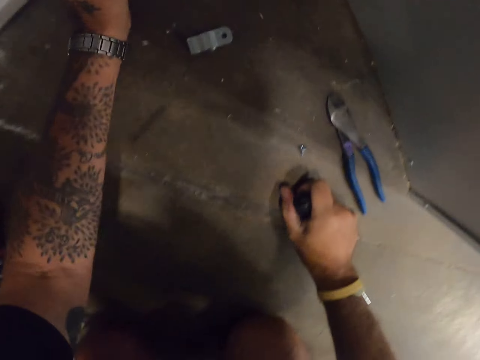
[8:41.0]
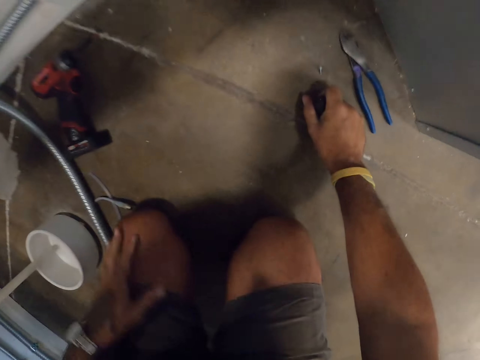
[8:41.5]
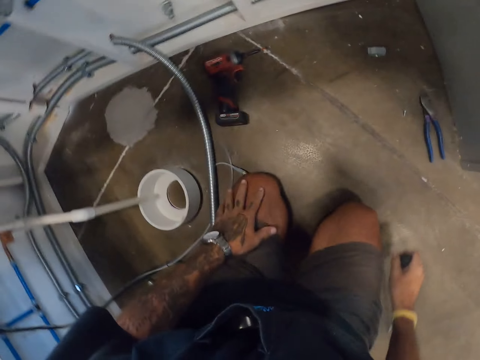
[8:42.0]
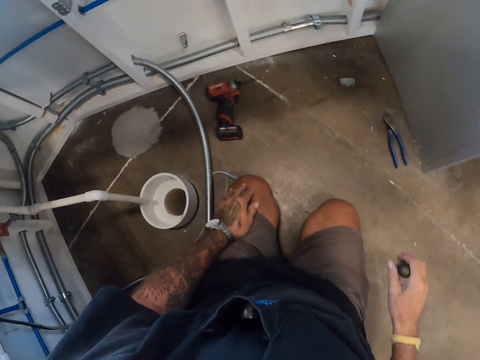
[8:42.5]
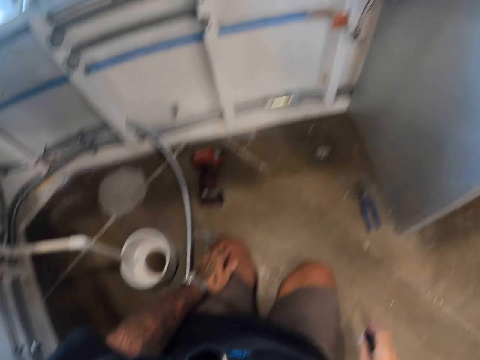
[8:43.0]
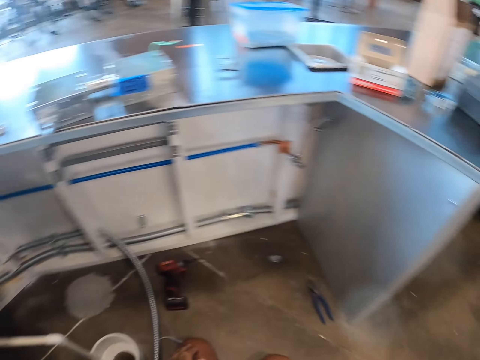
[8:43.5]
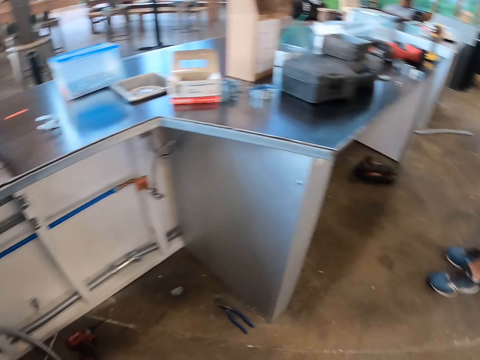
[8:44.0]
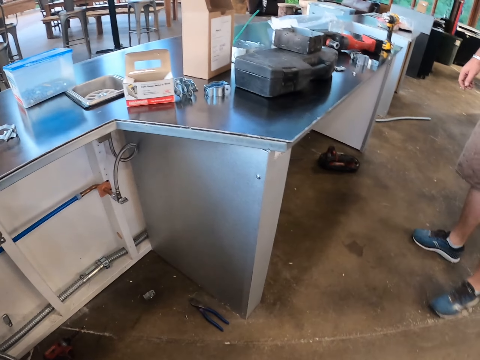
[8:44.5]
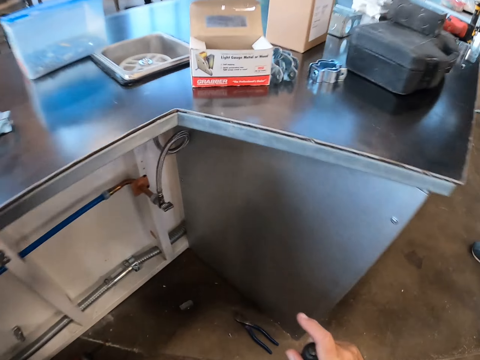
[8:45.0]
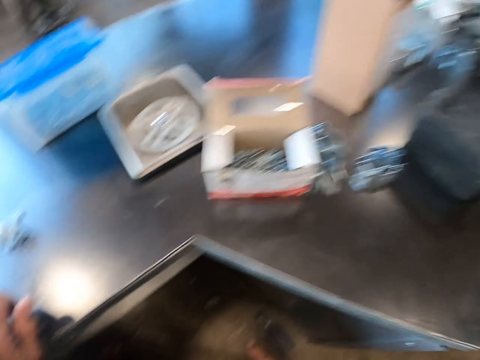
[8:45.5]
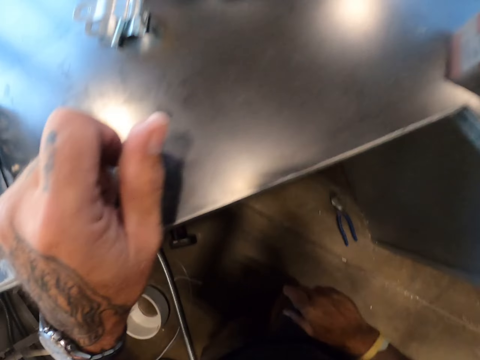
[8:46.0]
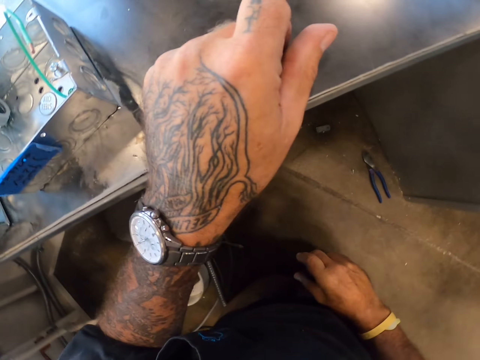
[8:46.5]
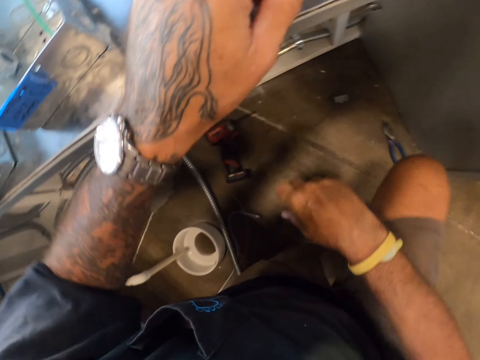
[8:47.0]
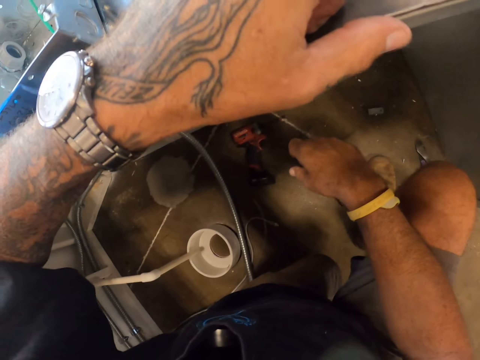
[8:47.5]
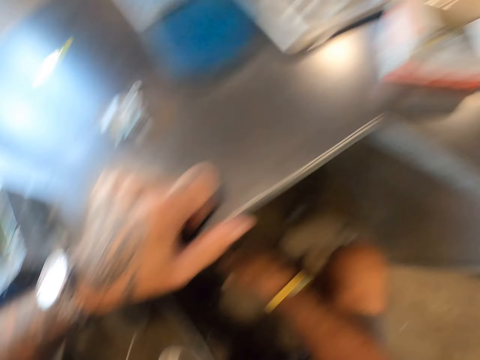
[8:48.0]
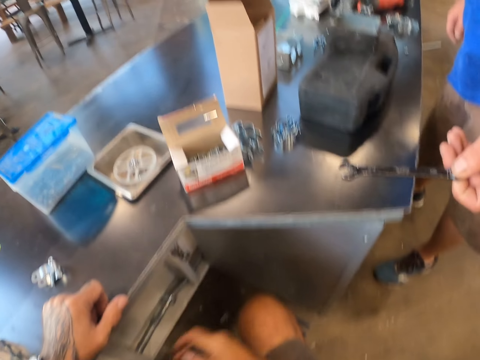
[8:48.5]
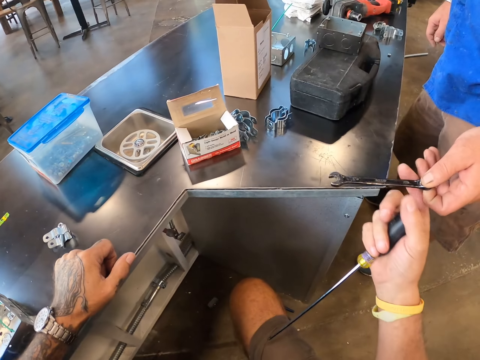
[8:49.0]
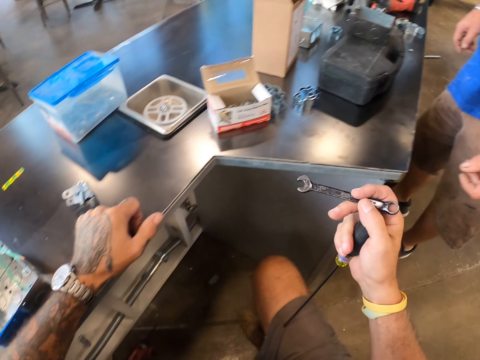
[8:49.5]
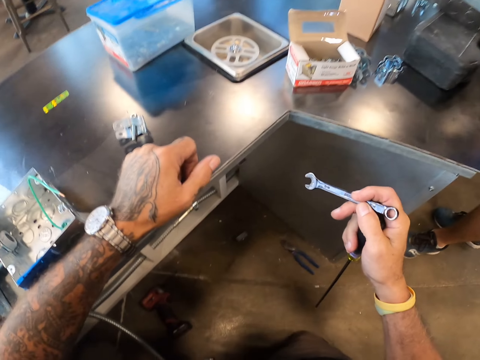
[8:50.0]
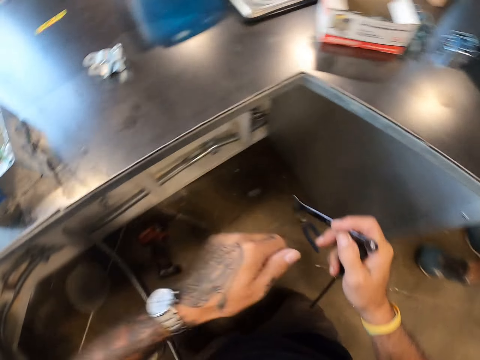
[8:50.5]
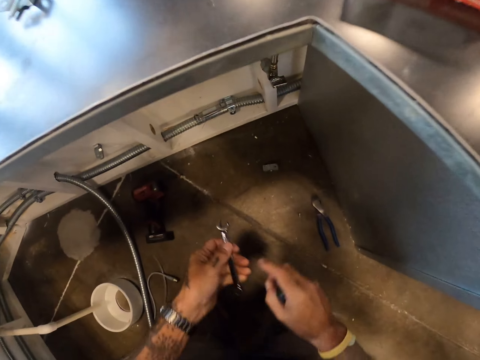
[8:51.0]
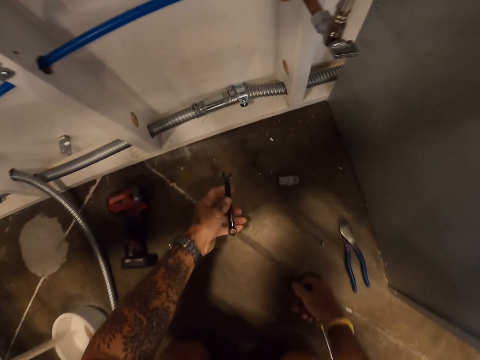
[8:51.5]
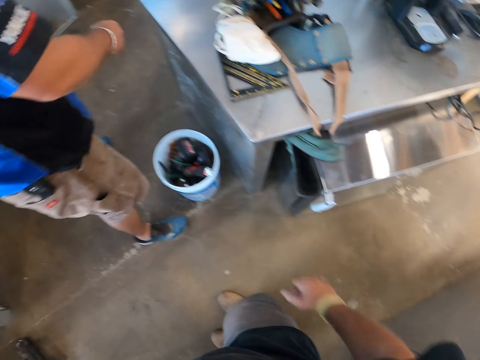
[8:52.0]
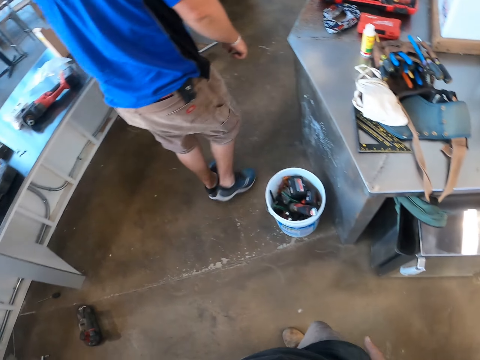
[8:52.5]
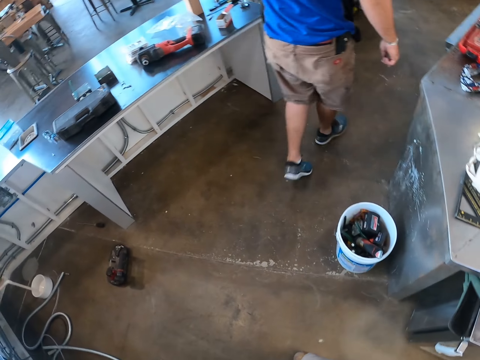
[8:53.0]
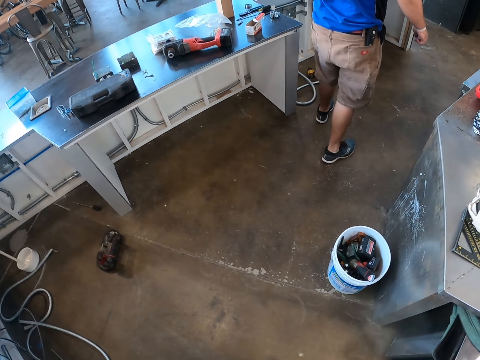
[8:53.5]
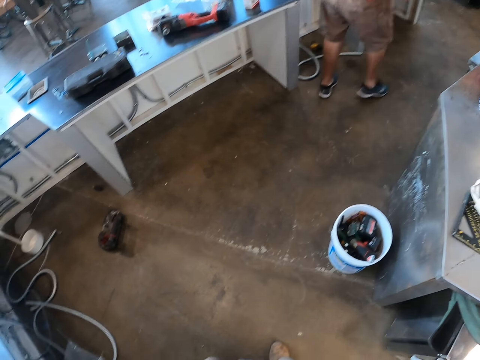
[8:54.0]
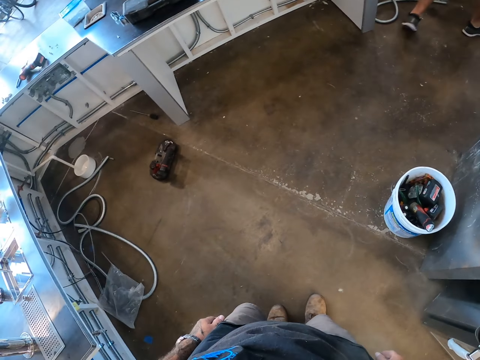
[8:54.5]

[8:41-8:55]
The camera wearer looks round the room. They pick up a wrench from a man. The man gives the camera wearer a spanner. The camera wearer bends down. The man walks around the room.

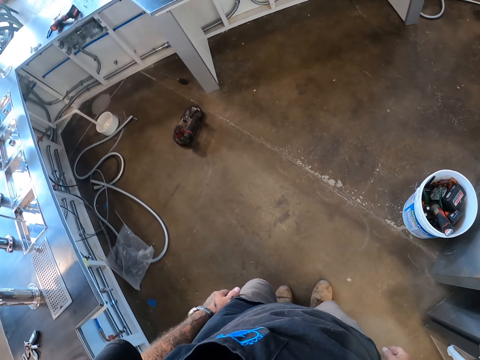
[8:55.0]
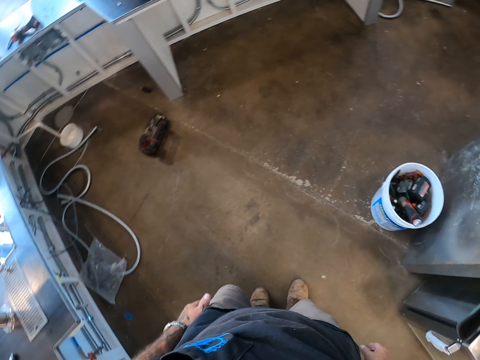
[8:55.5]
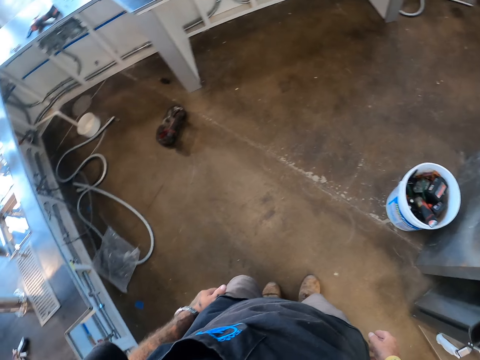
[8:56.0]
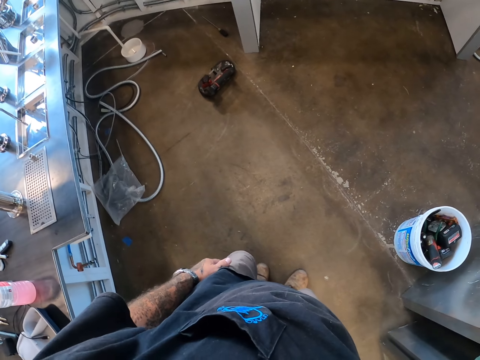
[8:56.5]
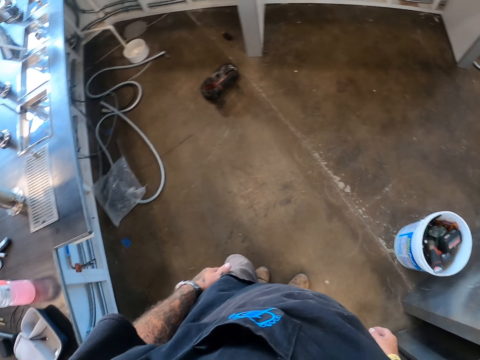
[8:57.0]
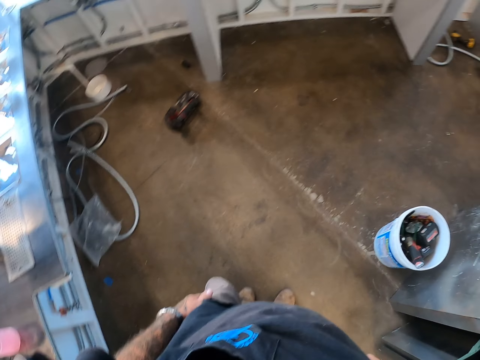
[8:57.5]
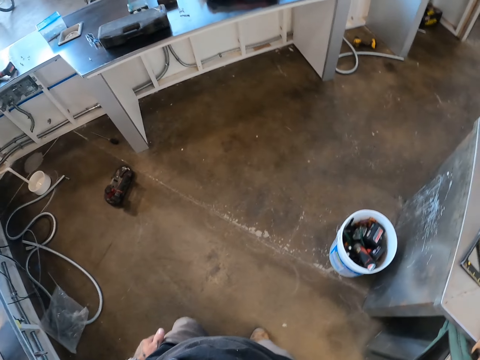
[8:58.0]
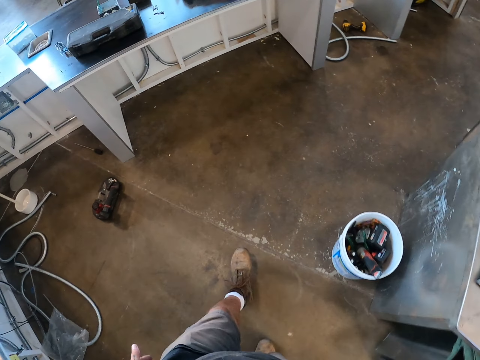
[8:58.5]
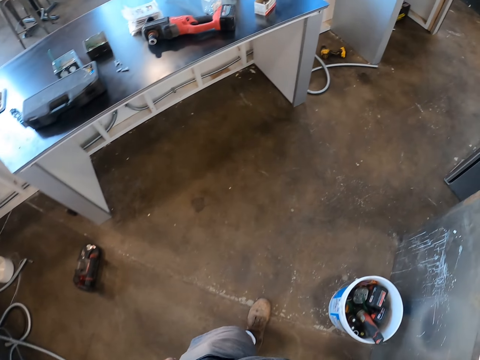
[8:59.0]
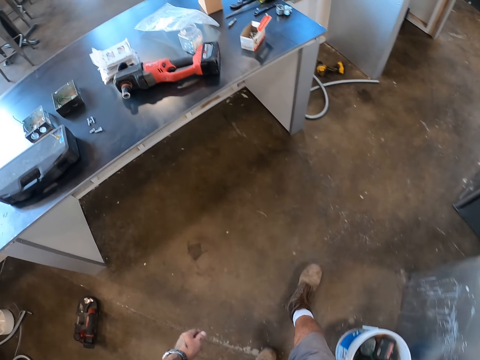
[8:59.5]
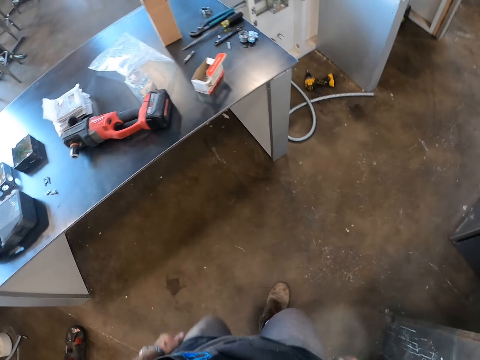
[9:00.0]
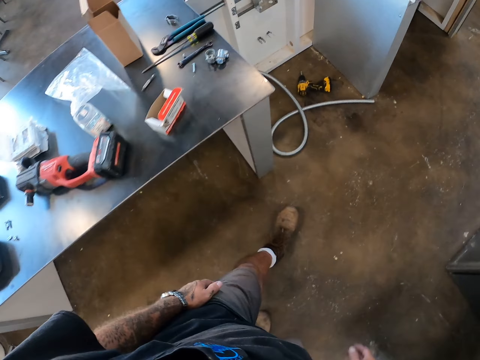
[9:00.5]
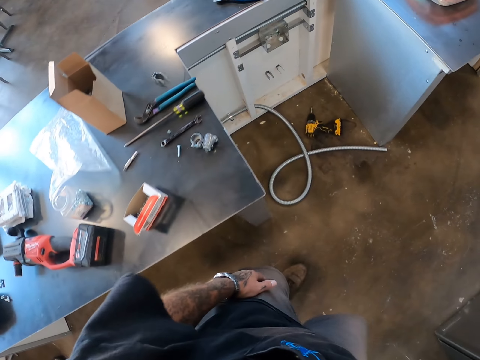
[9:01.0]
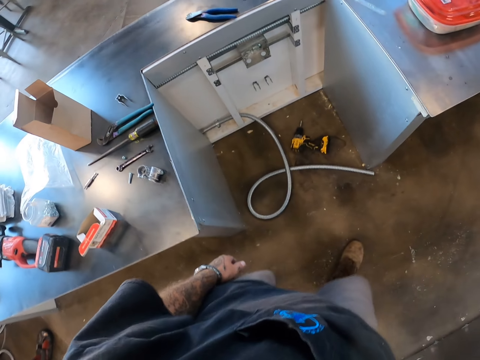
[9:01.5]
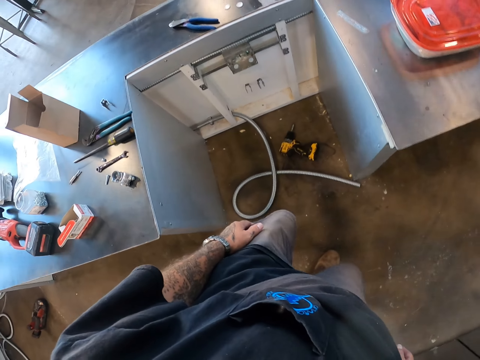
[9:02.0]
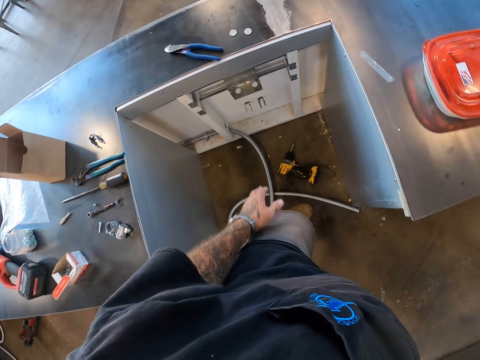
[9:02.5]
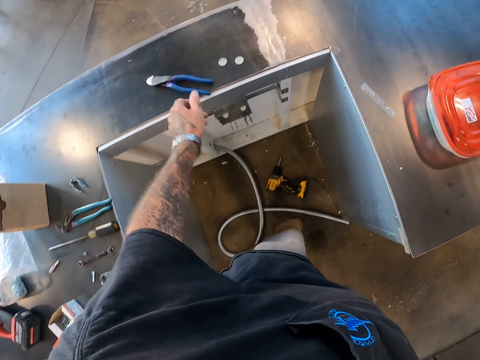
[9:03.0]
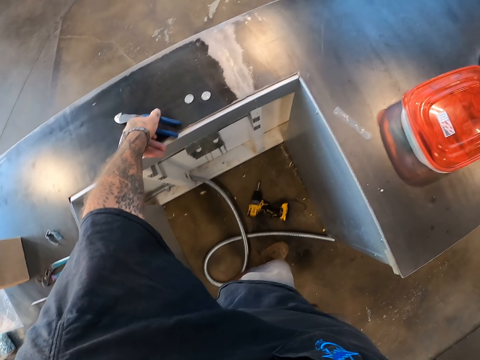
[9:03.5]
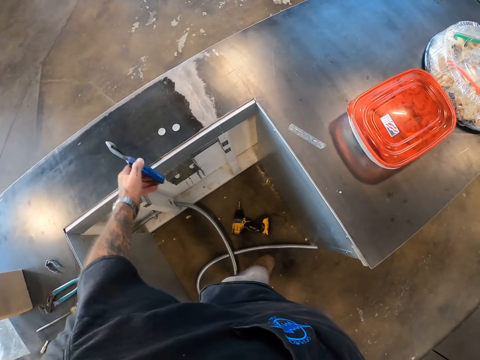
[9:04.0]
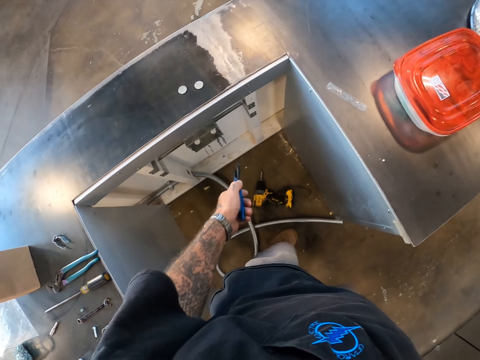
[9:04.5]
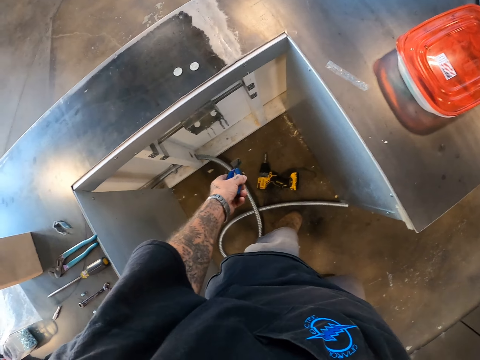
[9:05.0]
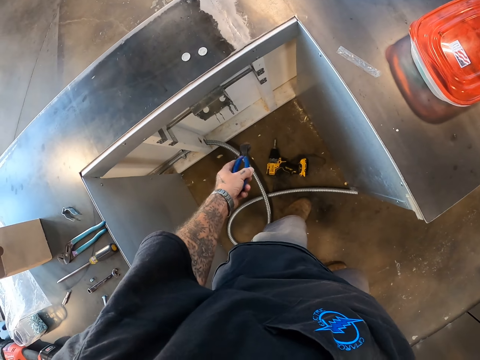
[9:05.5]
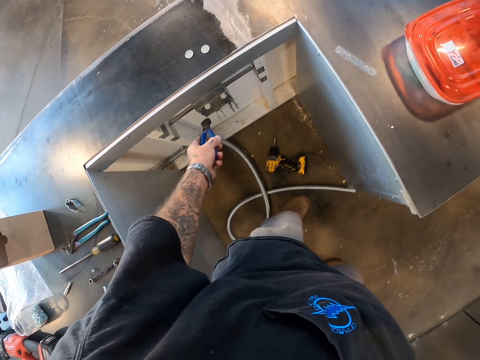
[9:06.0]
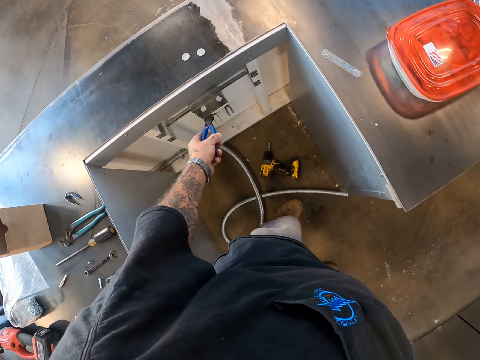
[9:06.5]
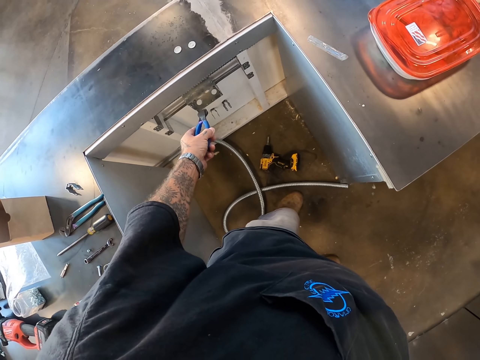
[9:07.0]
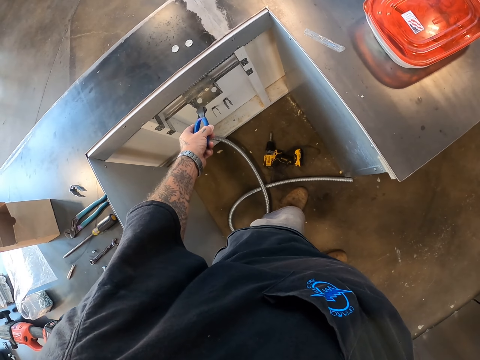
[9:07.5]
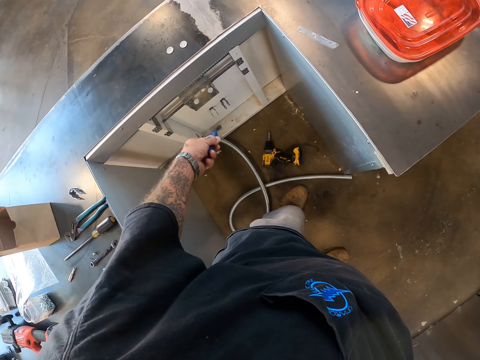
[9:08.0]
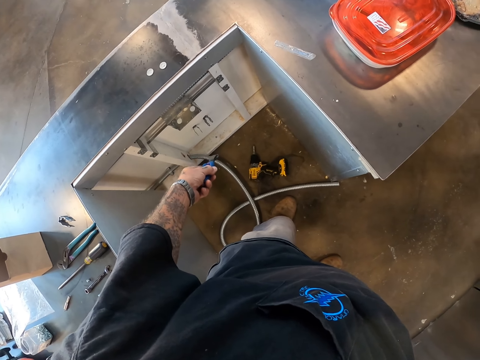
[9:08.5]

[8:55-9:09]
The camera wearer looks around the room. They walk around the room. They pick up pliers from the table. They look around.
